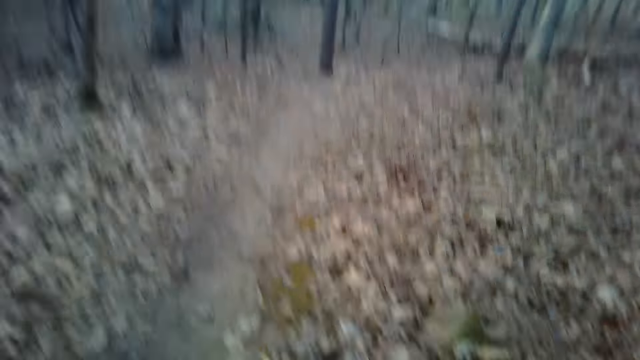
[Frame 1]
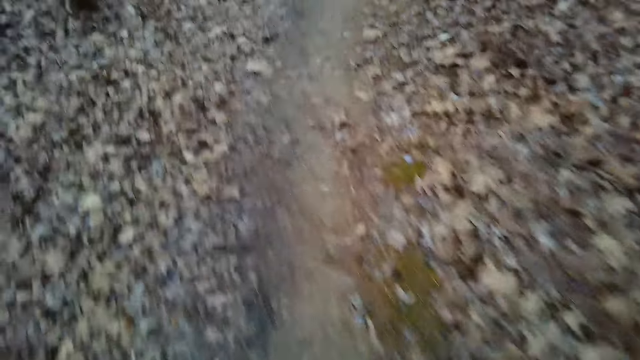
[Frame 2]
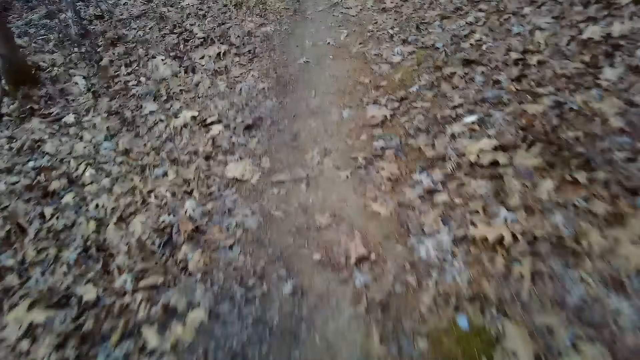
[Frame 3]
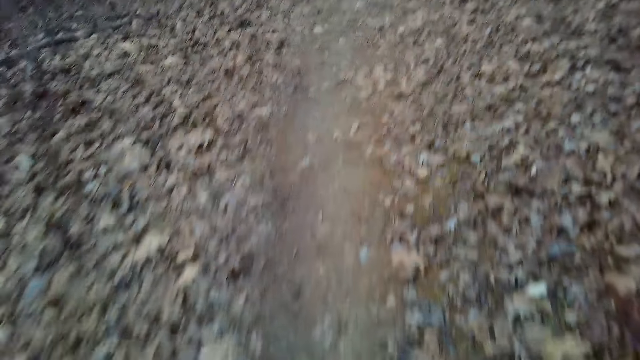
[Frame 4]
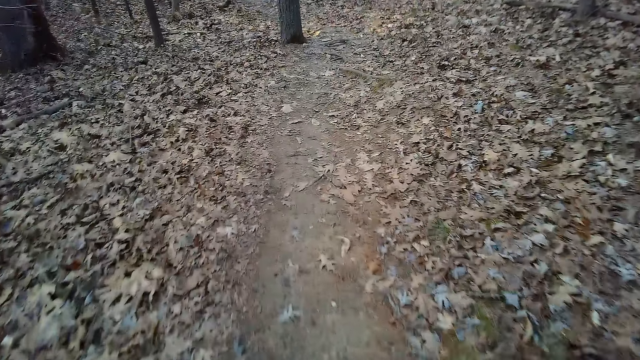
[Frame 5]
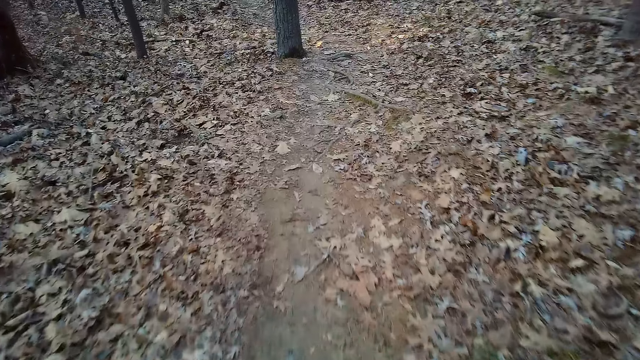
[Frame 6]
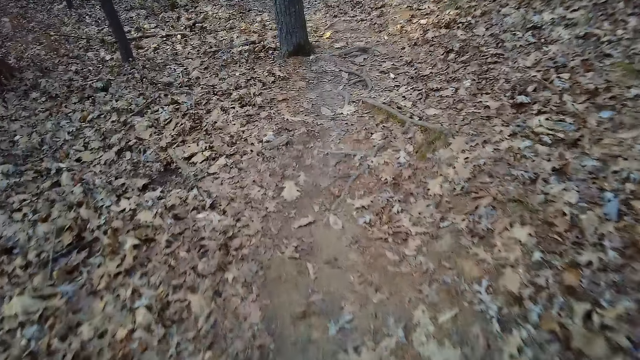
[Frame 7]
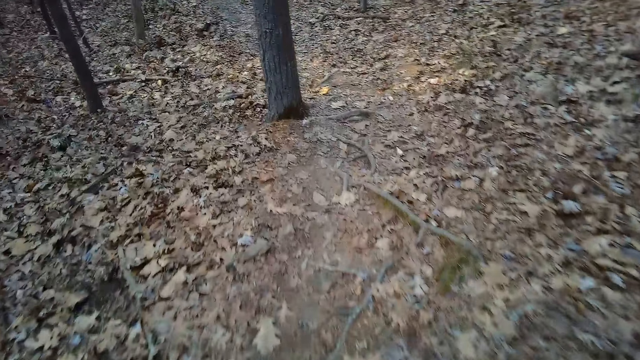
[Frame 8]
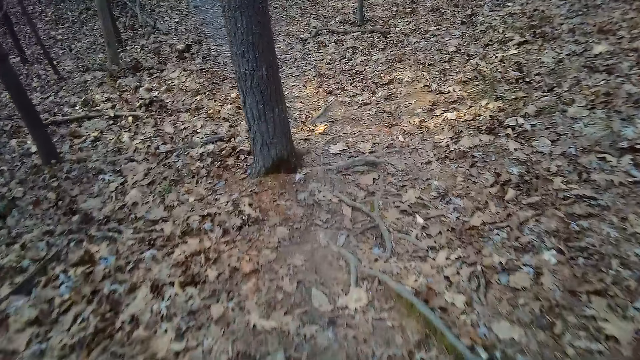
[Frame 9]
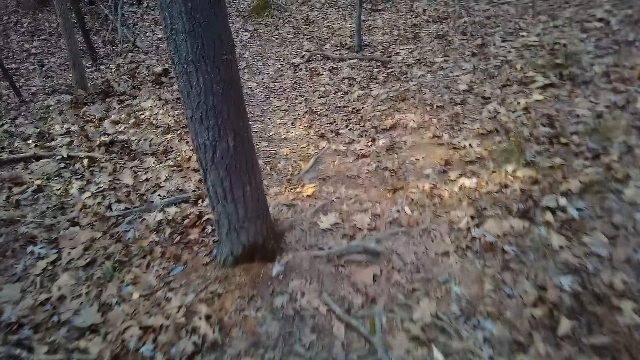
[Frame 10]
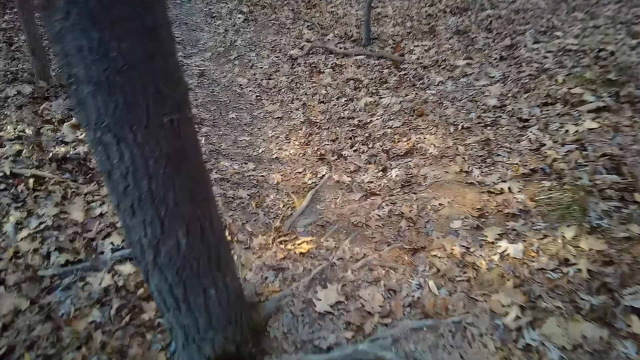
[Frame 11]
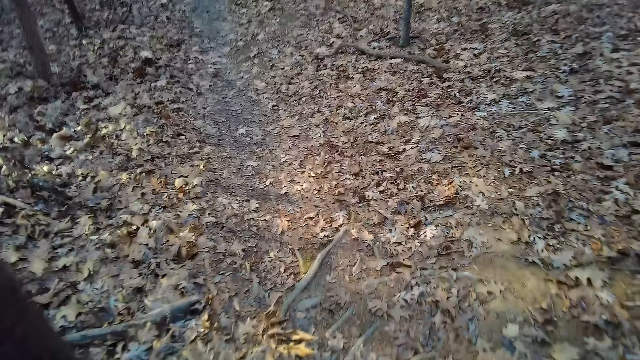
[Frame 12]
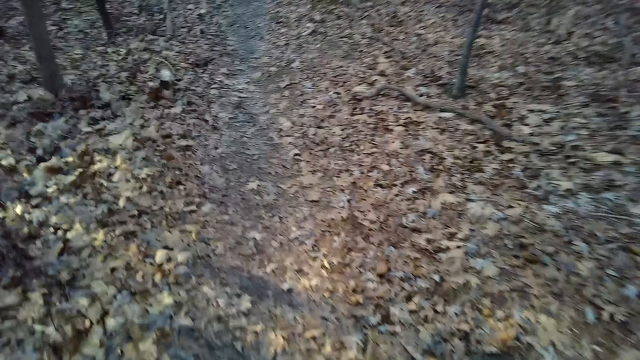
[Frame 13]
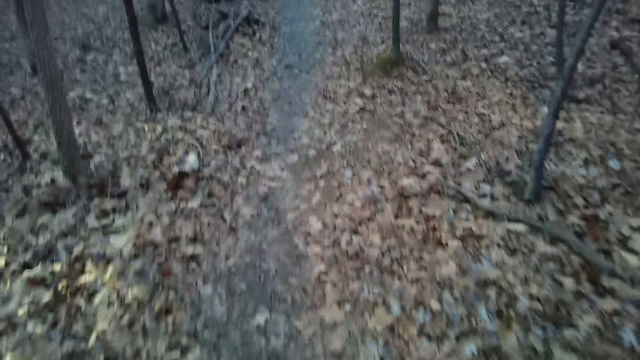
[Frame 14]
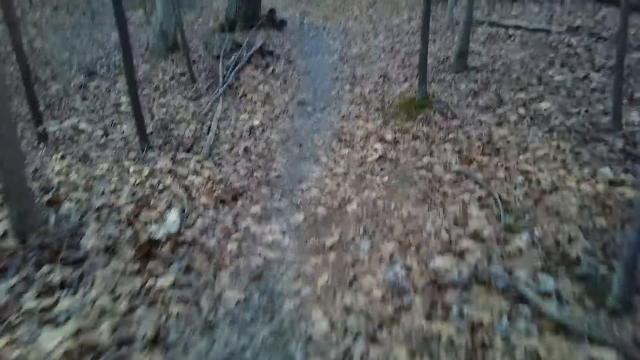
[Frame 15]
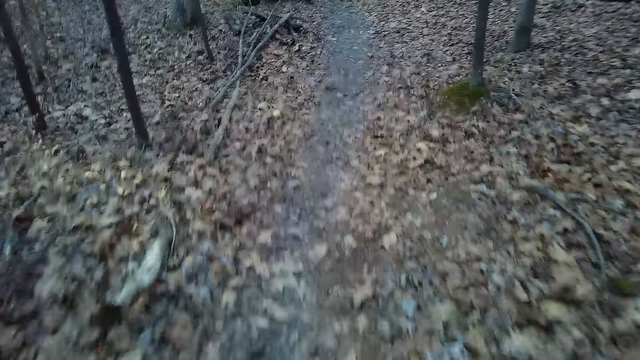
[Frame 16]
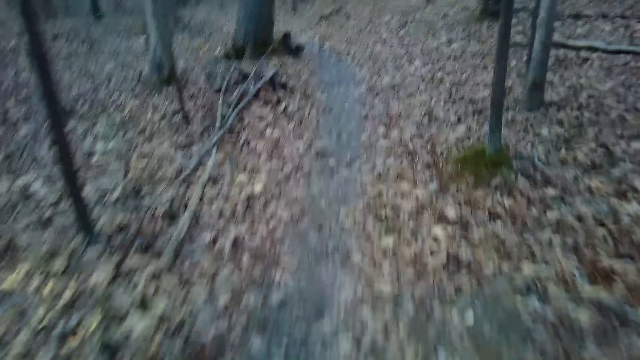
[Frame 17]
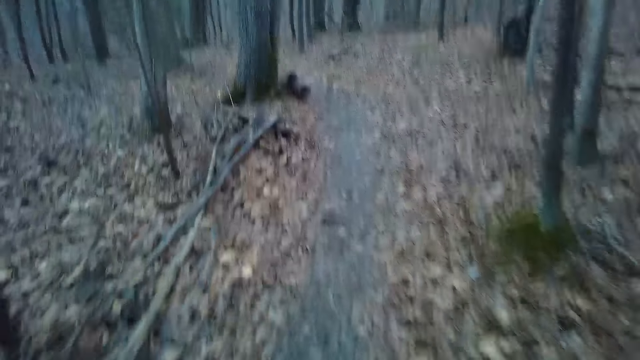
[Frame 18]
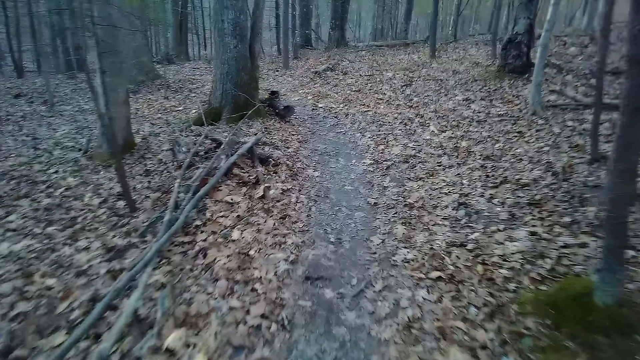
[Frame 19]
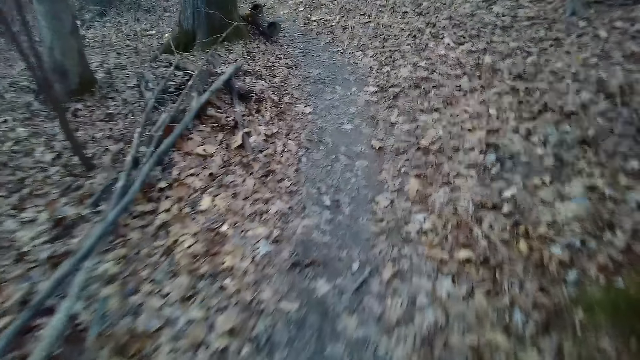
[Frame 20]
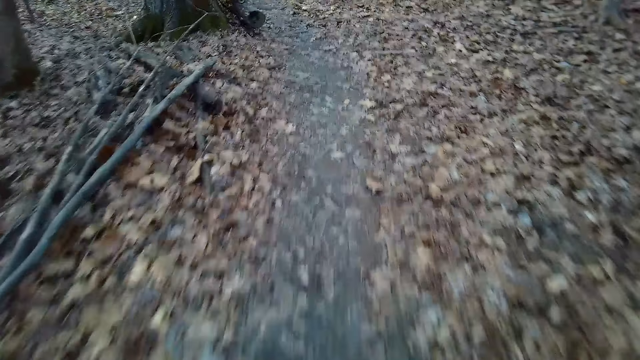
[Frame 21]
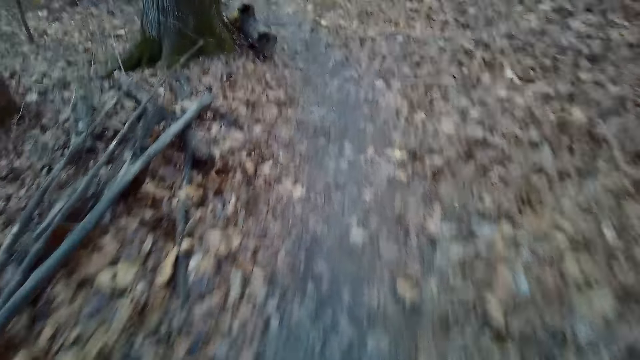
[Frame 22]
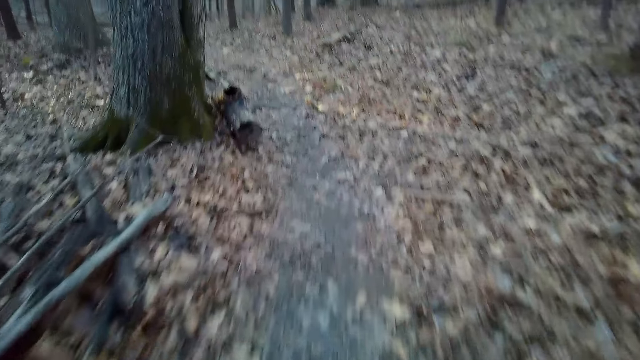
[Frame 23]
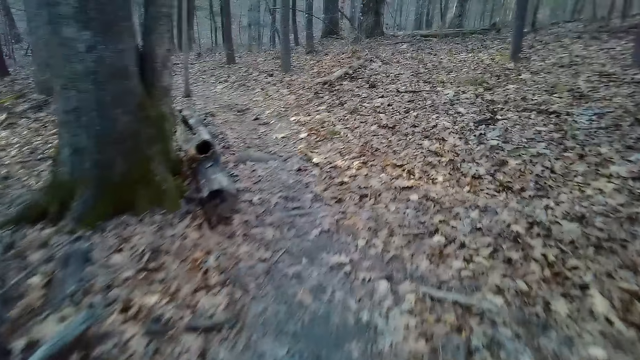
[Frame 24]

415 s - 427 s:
The camera wearer walks down.

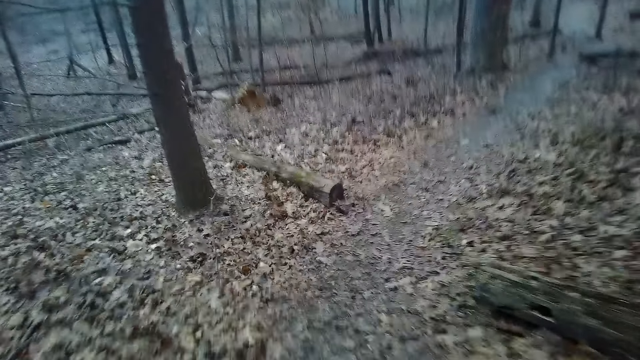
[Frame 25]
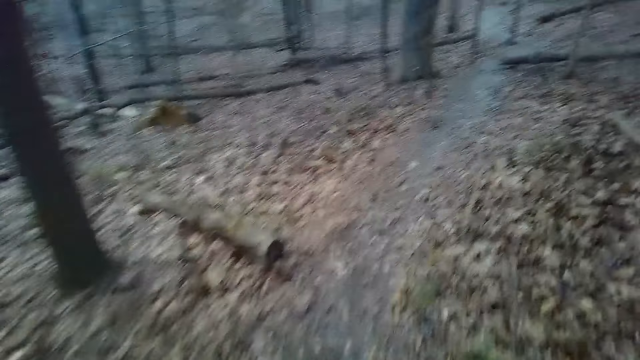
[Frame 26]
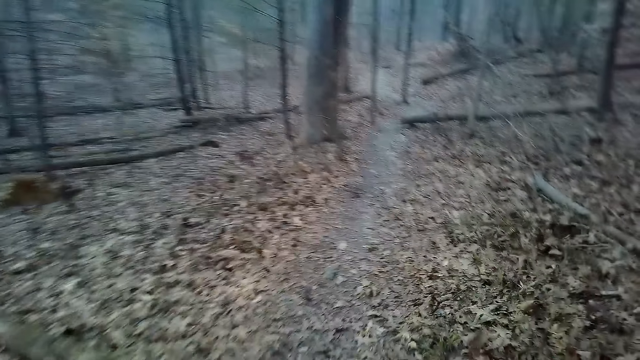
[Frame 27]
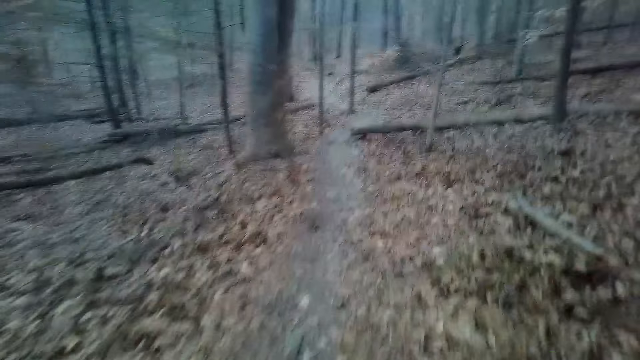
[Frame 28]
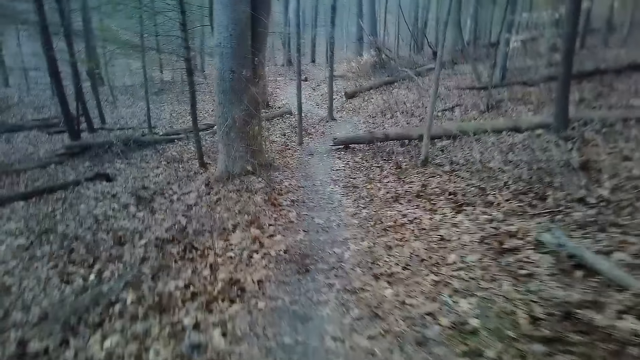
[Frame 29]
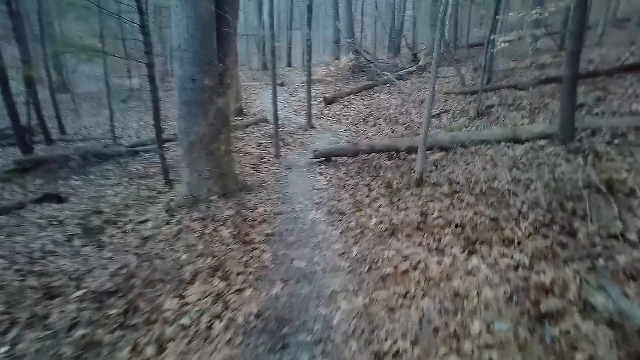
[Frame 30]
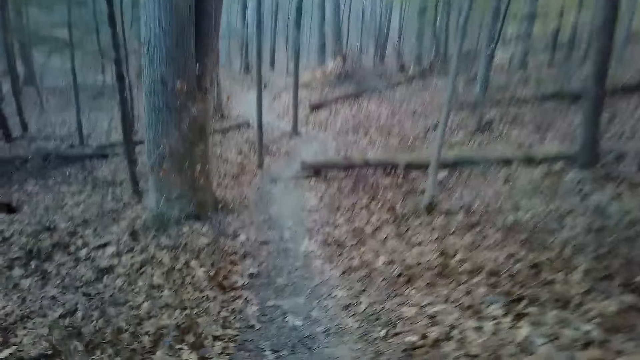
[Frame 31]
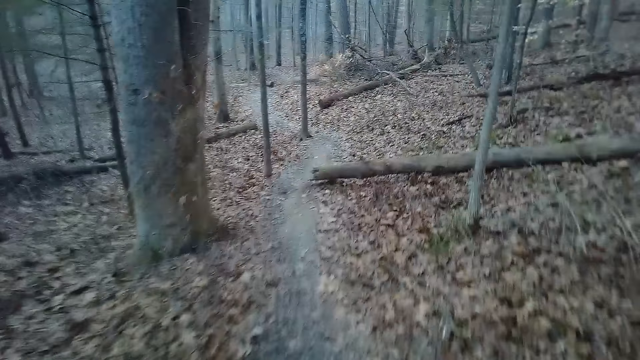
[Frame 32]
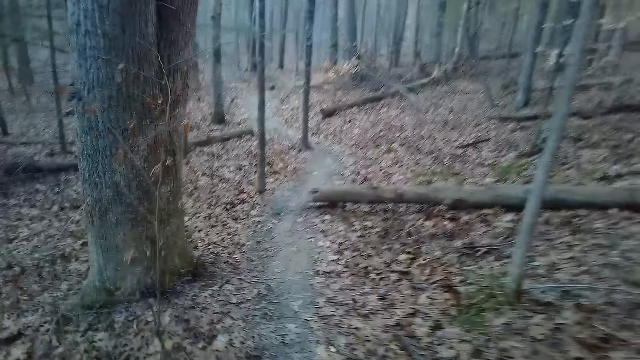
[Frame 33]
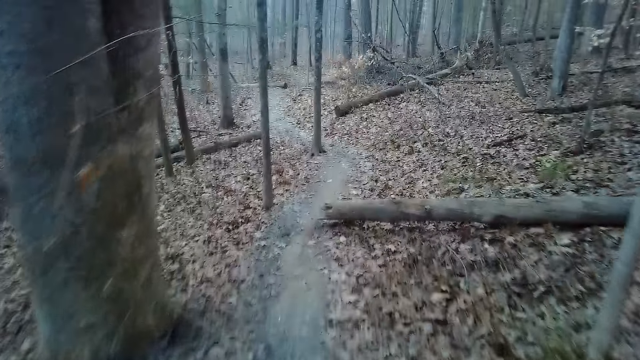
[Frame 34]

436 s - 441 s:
The camera wearer coughs.

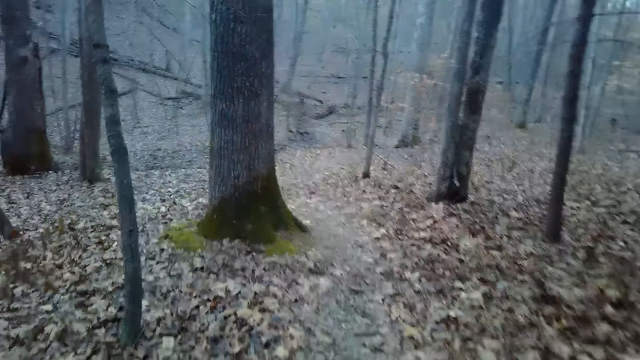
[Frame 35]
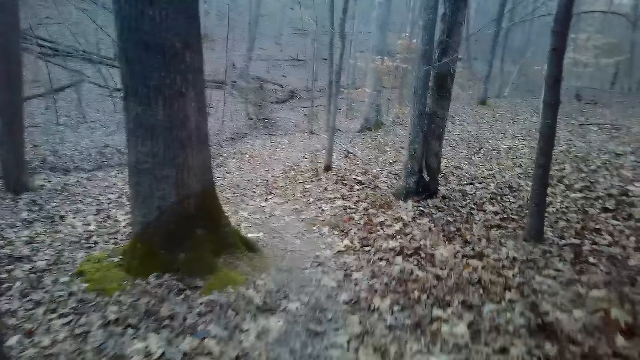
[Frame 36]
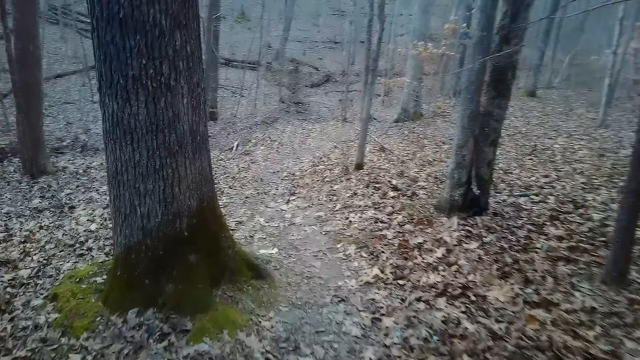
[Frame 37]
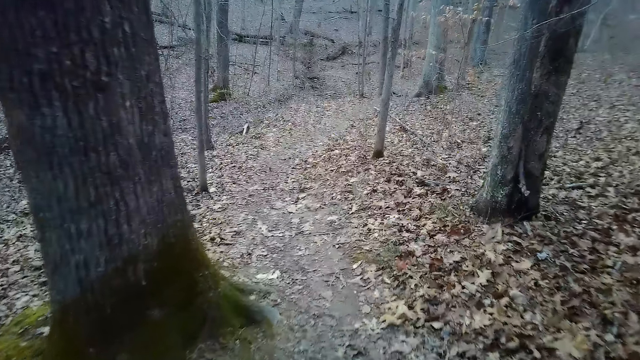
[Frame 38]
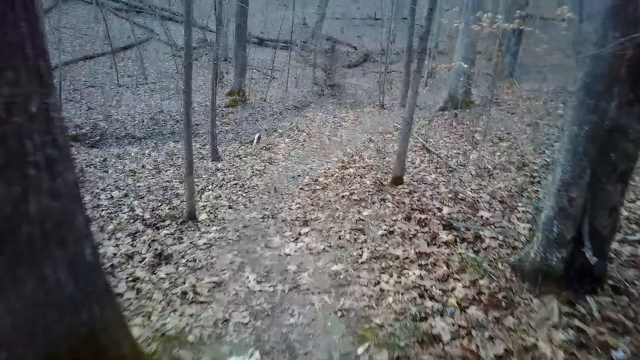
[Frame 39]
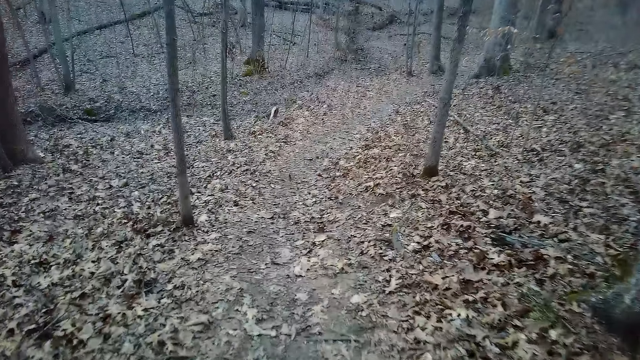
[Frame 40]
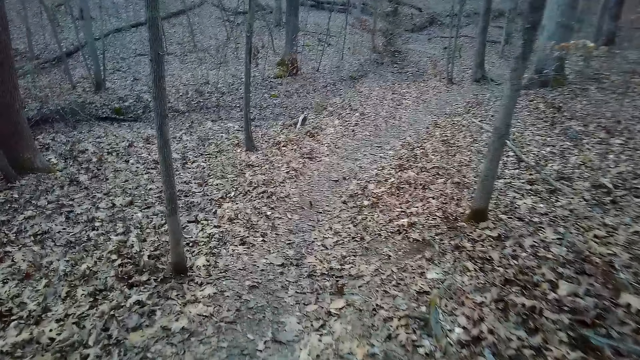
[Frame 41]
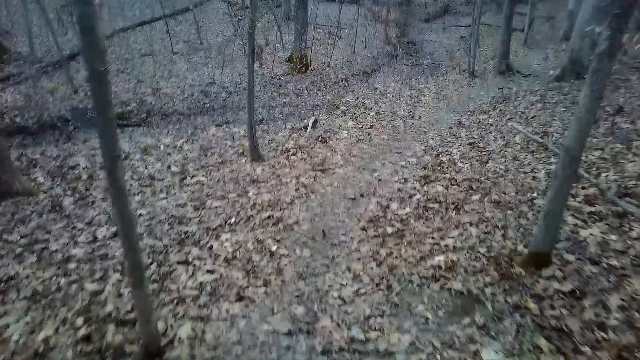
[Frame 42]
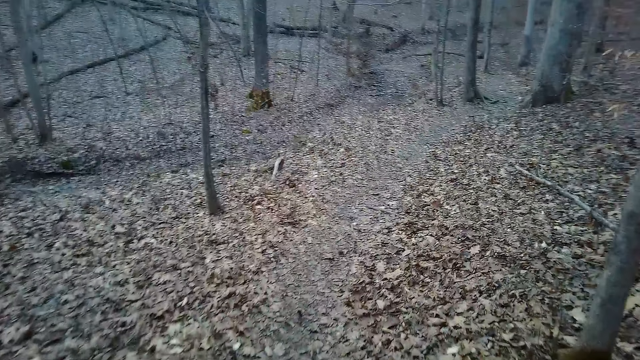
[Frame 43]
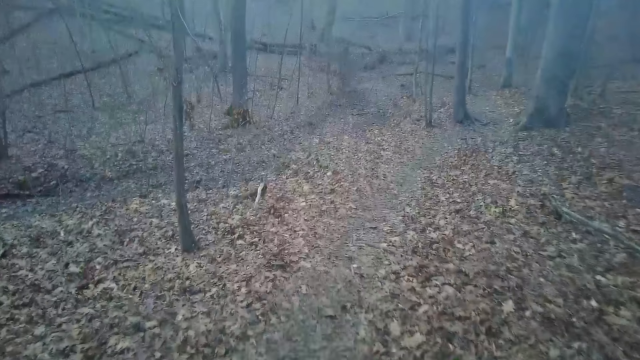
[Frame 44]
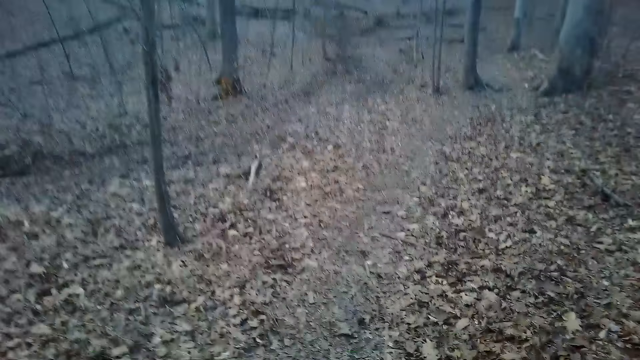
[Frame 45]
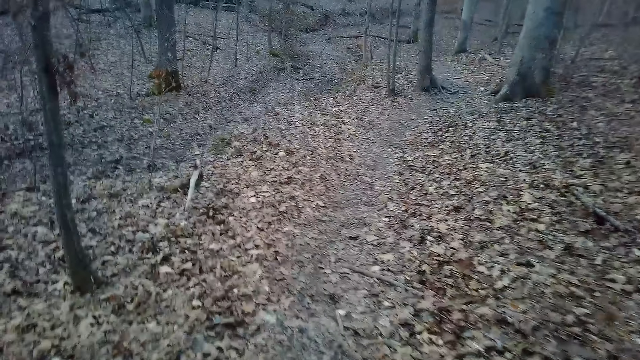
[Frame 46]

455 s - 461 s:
The camera wearer walks down the hill.
